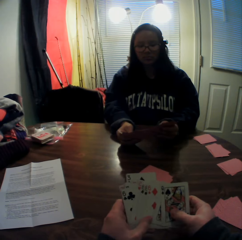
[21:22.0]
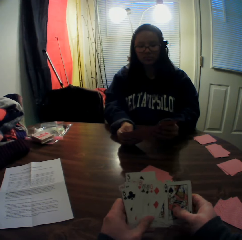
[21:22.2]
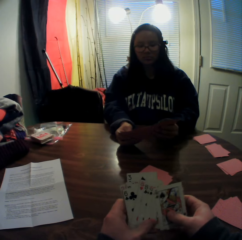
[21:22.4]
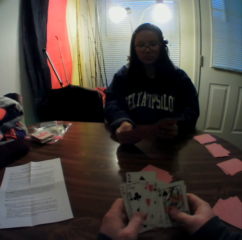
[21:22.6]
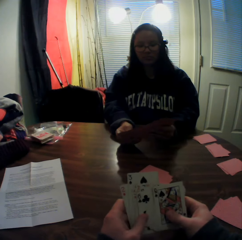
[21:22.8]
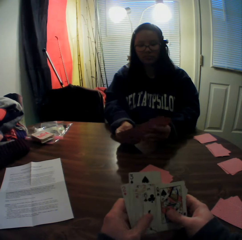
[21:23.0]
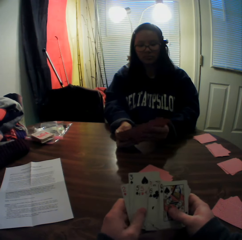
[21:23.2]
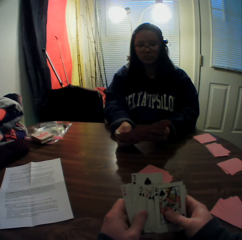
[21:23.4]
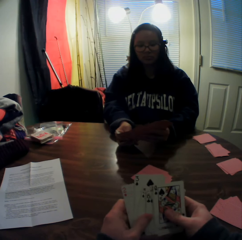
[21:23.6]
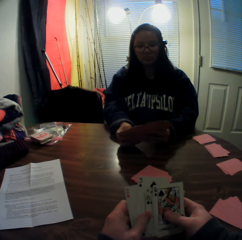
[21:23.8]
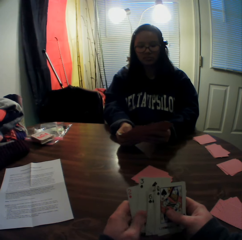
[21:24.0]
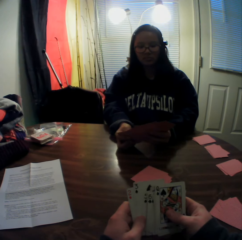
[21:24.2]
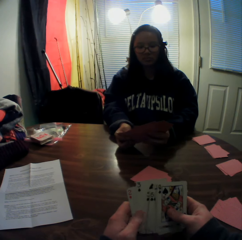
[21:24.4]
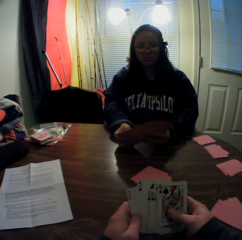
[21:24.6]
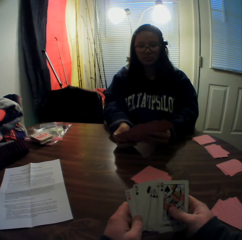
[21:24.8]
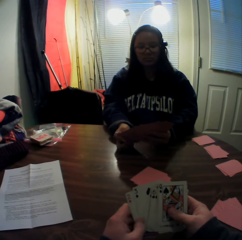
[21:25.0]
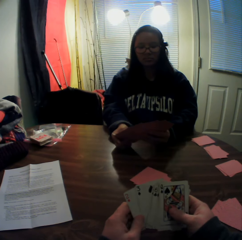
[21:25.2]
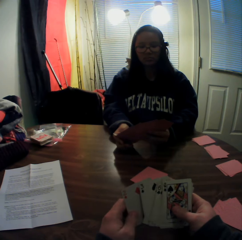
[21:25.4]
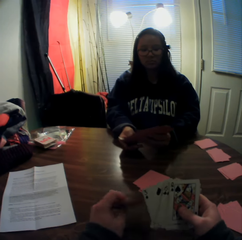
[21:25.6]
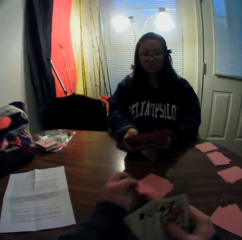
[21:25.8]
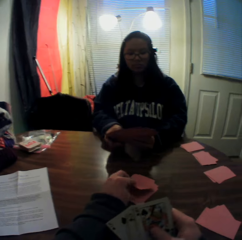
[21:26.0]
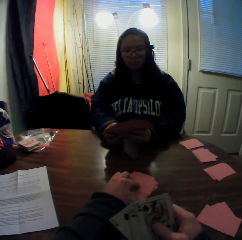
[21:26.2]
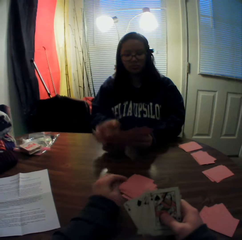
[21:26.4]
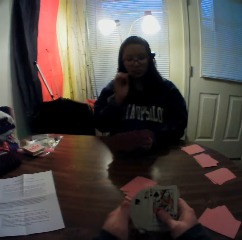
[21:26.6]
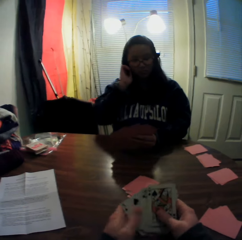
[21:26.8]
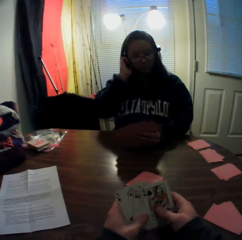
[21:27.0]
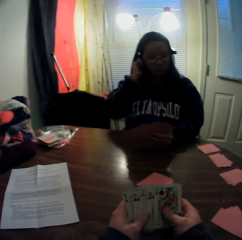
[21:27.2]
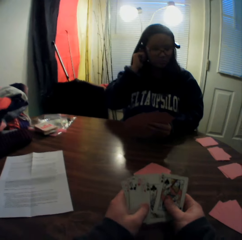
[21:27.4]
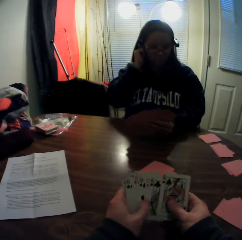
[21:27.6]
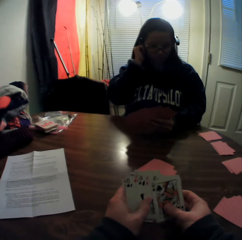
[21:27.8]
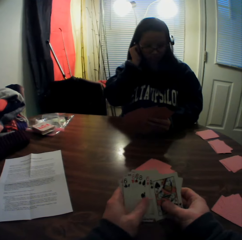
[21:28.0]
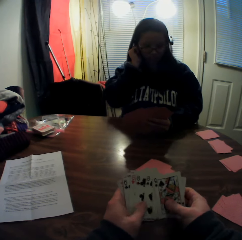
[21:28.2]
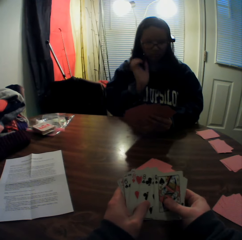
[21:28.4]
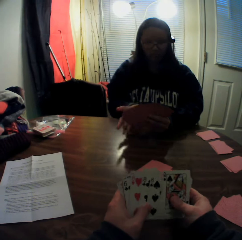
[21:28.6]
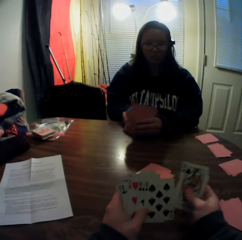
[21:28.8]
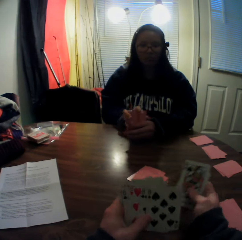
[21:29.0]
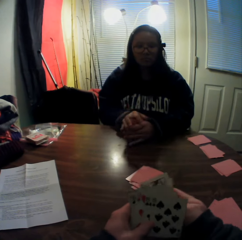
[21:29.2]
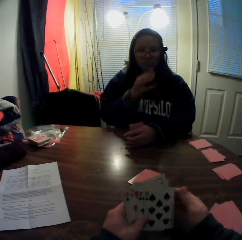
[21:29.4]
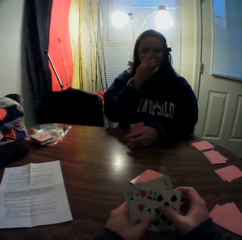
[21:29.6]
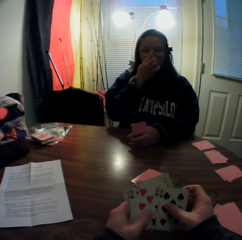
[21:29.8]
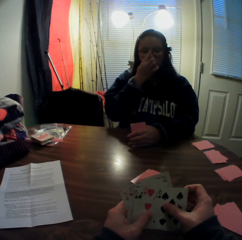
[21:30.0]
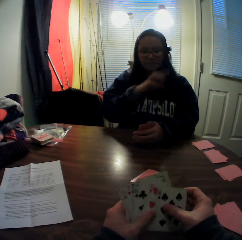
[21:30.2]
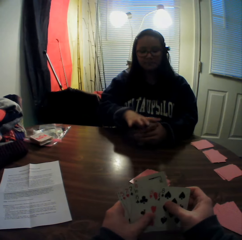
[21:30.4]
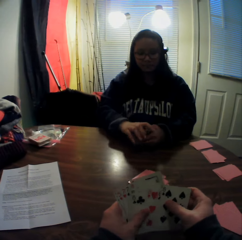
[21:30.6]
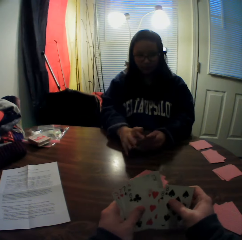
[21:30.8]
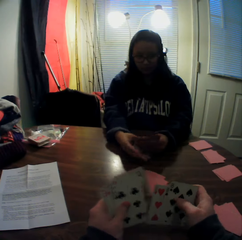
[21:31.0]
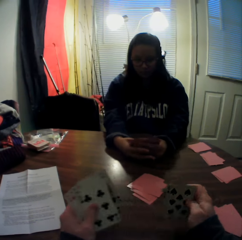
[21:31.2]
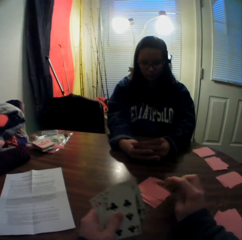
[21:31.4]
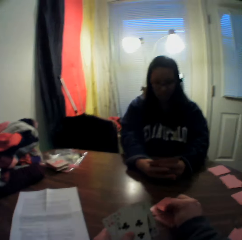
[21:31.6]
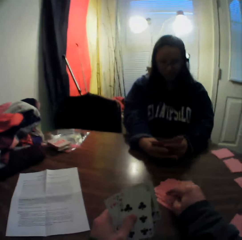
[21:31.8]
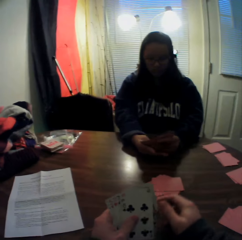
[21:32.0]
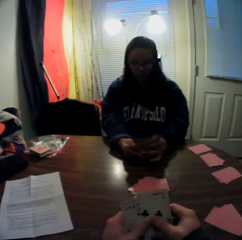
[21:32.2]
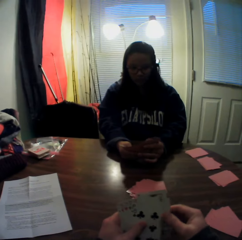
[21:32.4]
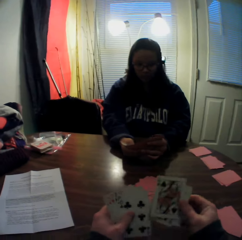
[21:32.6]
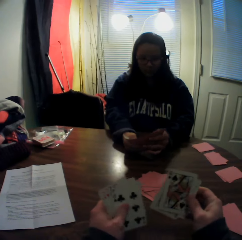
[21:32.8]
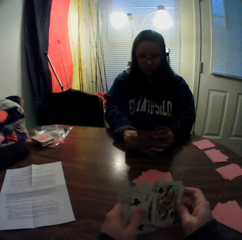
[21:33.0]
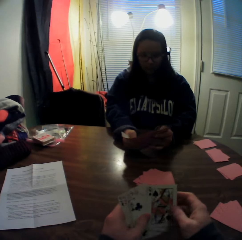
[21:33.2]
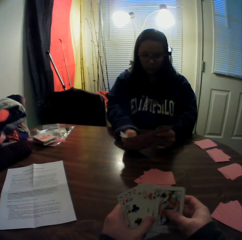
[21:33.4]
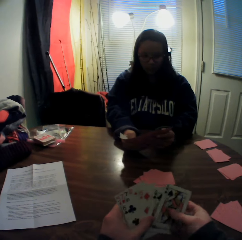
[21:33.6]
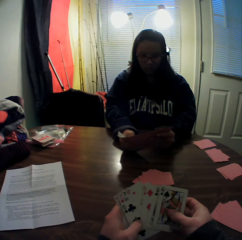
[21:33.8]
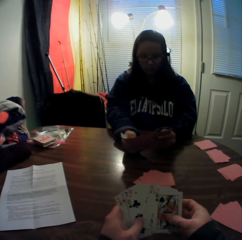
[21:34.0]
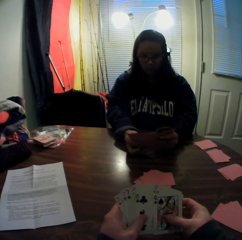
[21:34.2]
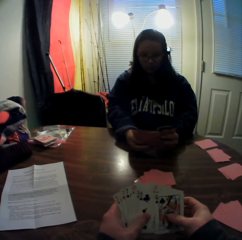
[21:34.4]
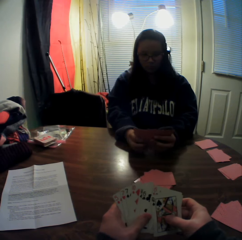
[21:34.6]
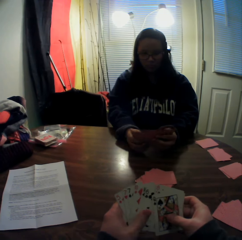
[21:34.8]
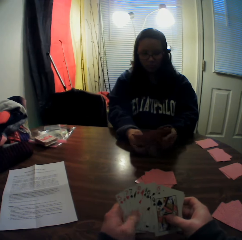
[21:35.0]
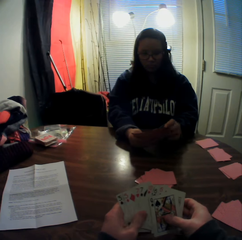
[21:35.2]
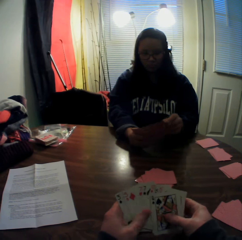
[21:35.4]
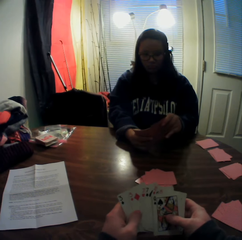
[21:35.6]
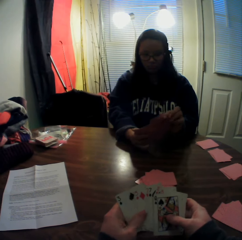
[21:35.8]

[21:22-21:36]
The woman slides a card. The camera wearer picks a card from the stack of cards in his hands with his right hand. He drops the card onto the table. The woman adjusts the camera with her right hand. The camera wearer flips through the stack of cards in his hands. He slides the cards. The woman flips through the stack of cards in her hands. The camera wearer changes the cards. The woman touches the nose. The camera wearer picks a card from the stack of cards in his hands with his right hand. He drops the card onto the table. He flips through the stack of cards in his hands. He slides the cards.

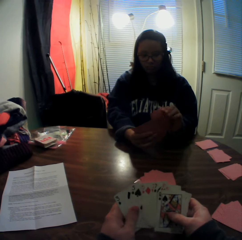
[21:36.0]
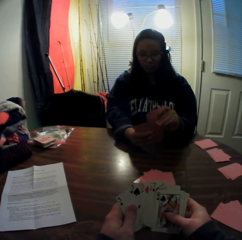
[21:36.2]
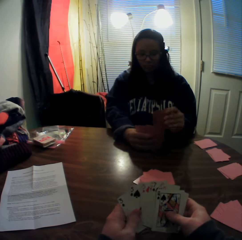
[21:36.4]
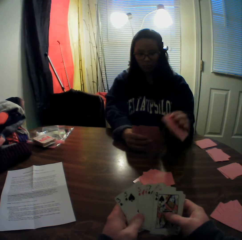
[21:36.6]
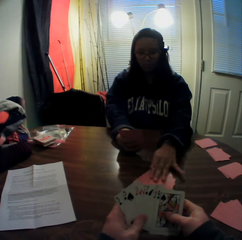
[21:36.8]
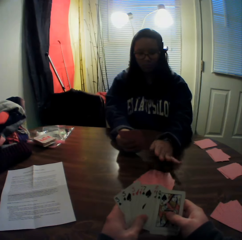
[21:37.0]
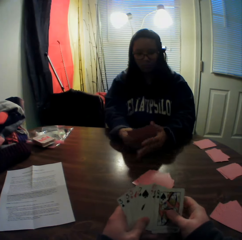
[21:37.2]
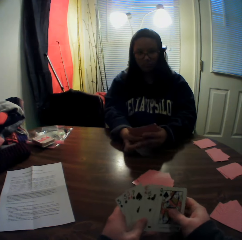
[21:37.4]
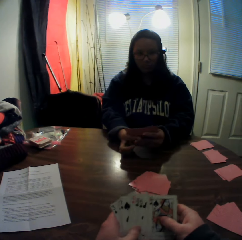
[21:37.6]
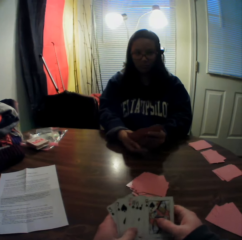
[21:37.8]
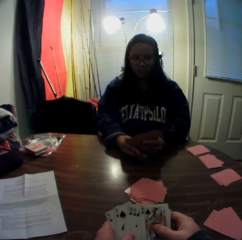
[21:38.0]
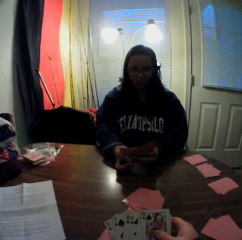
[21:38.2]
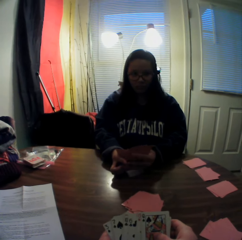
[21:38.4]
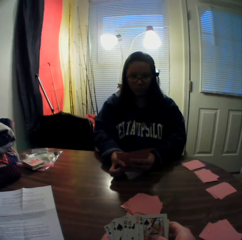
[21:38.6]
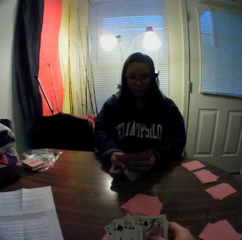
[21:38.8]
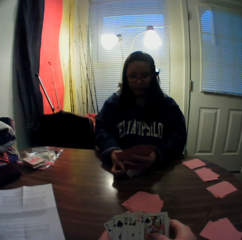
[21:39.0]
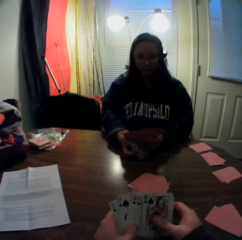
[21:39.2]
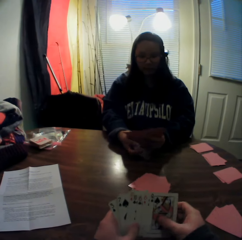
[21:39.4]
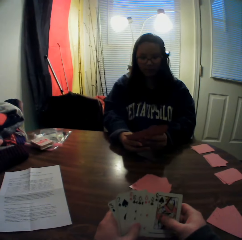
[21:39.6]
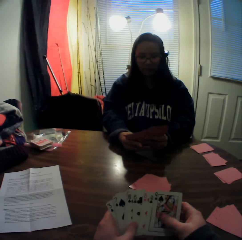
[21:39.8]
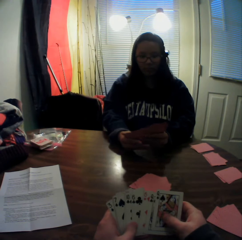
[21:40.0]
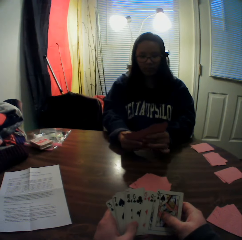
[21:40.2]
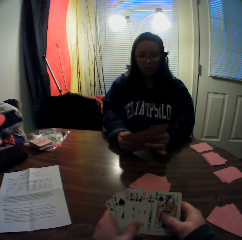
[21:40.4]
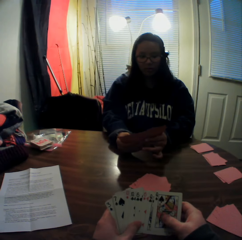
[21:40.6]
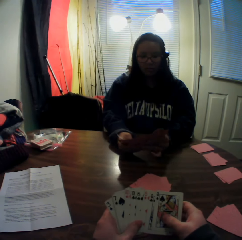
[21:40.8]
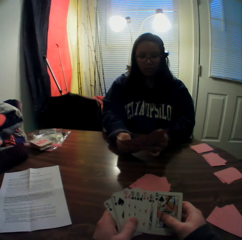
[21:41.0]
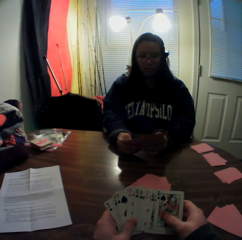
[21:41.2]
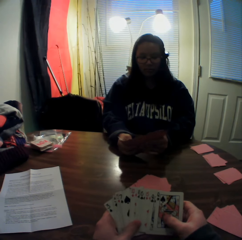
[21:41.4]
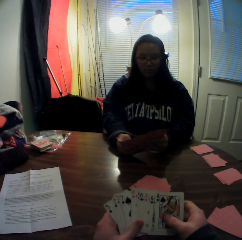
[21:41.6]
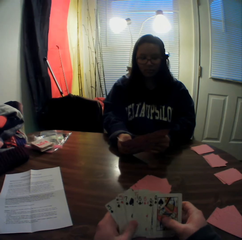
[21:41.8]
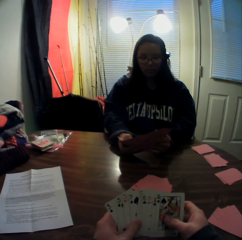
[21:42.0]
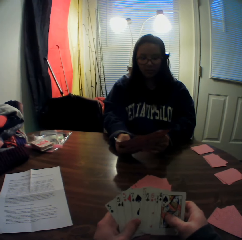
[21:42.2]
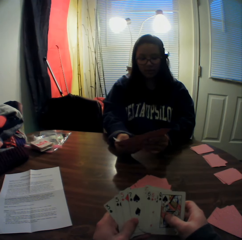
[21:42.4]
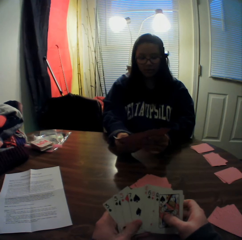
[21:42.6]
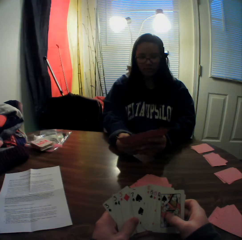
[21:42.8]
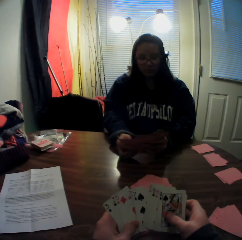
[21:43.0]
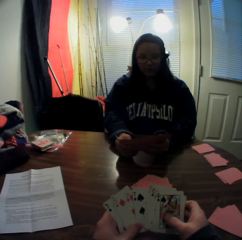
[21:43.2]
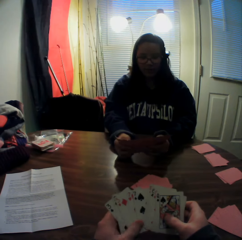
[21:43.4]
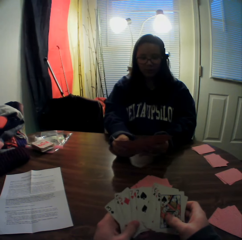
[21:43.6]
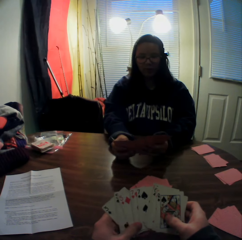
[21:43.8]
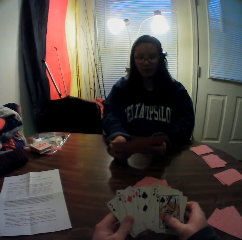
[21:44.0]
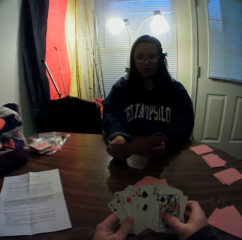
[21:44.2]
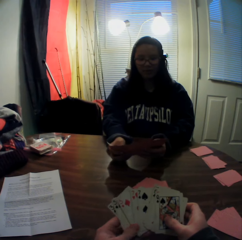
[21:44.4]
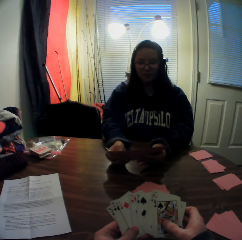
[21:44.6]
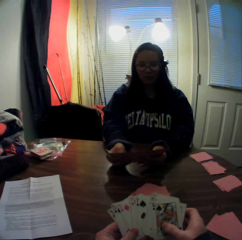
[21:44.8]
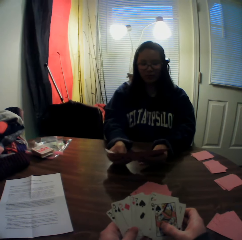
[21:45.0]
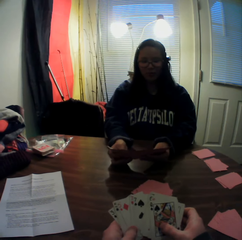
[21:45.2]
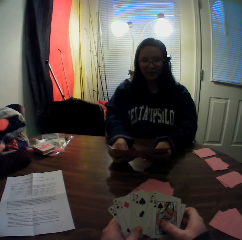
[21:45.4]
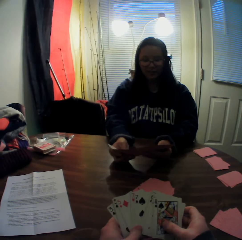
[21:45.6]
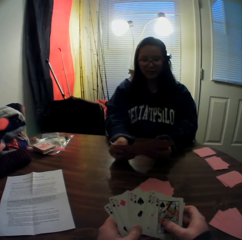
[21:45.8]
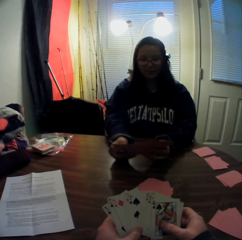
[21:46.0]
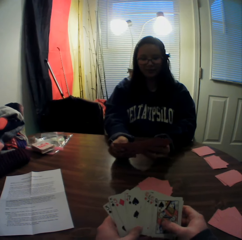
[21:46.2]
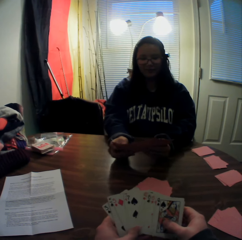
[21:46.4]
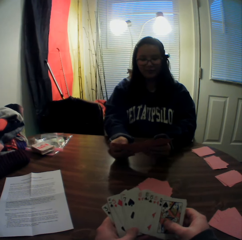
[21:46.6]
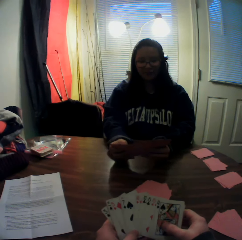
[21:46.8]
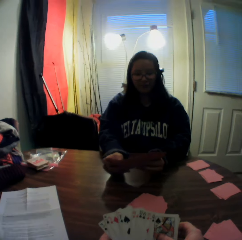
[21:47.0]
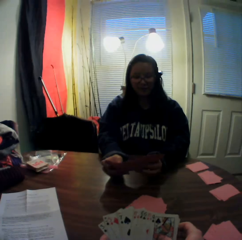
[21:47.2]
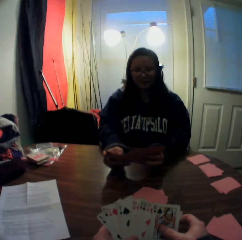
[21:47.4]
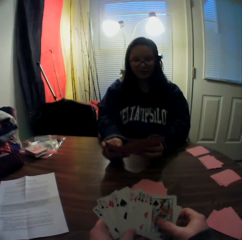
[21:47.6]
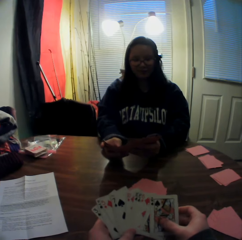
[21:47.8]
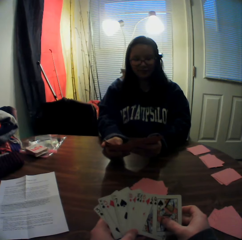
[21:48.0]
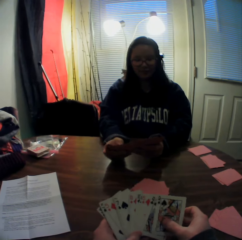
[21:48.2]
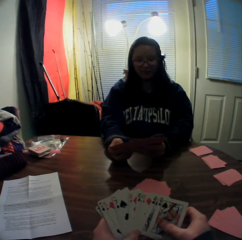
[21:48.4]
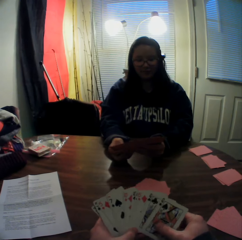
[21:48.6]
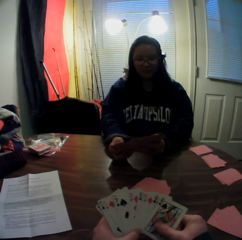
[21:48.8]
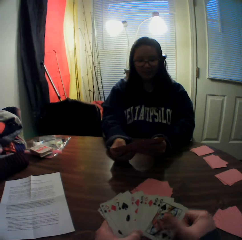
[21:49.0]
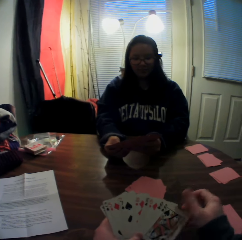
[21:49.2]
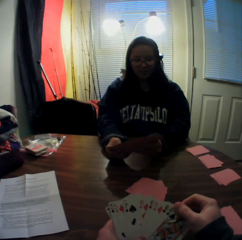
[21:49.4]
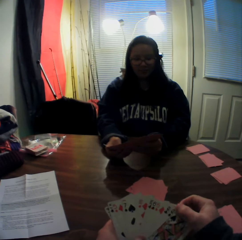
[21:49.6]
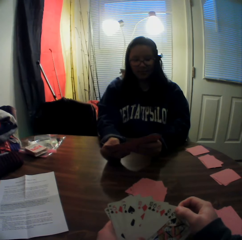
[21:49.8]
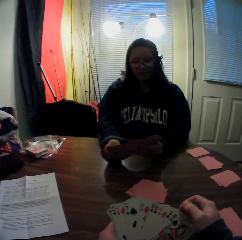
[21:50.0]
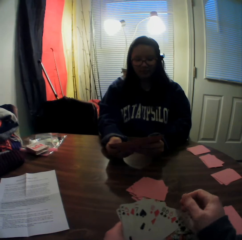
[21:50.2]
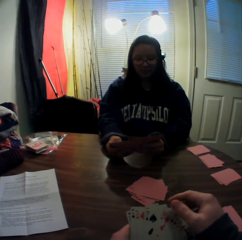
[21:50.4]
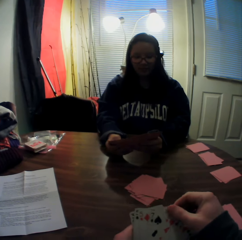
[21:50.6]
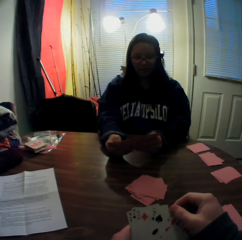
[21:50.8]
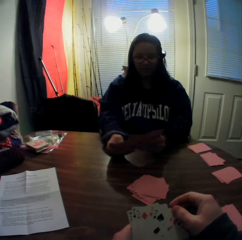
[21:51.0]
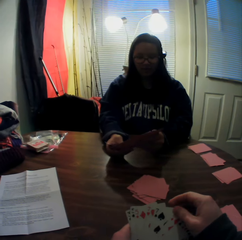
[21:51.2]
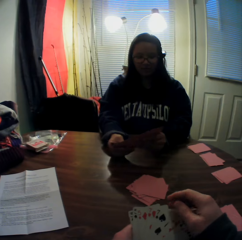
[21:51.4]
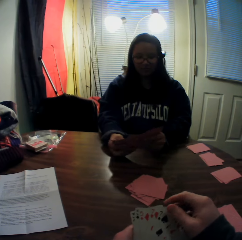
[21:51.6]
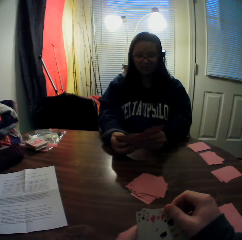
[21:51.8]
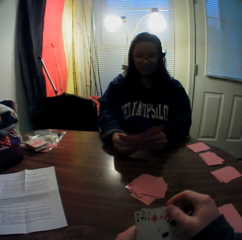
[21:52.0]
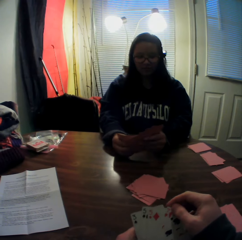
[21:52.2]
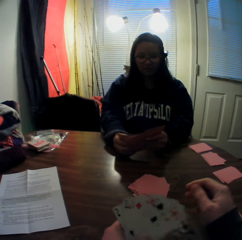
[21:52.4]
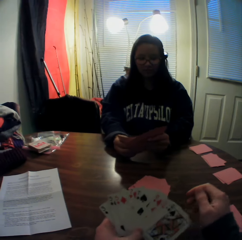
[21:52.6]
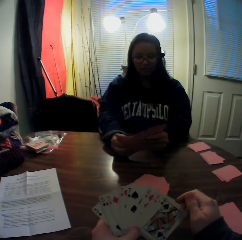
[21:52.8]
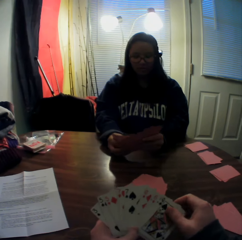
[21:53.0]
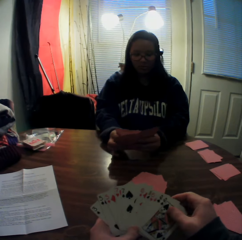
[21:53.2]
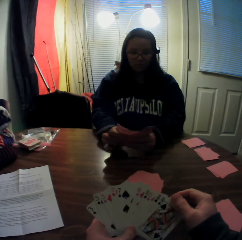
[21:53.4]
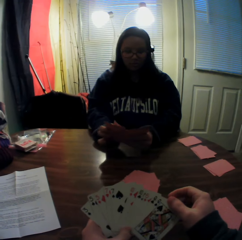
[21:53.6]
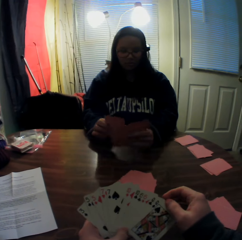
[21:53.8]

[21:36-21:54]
The woman picks a card from the stack of cards in her hands with her right hand. The woman places the card onto the table. The camera wearer slides the cards. The woman flips through the stack of cards in her hands. The woman slides the card. The camera wearer slides the cards. The woman slides the card. The camera wearer slides the cards. They choose the cards.
